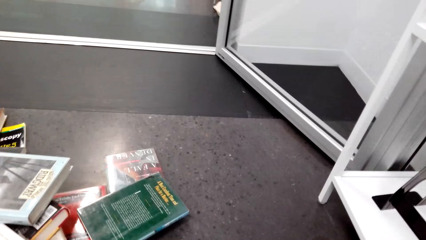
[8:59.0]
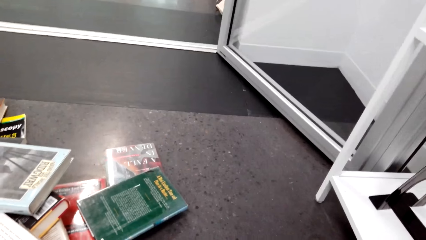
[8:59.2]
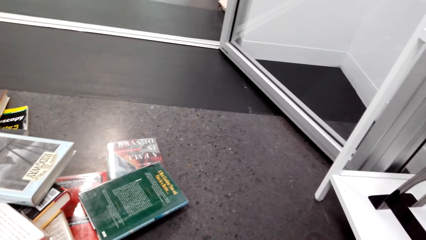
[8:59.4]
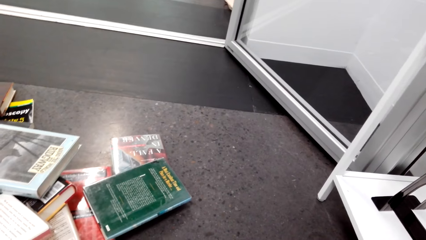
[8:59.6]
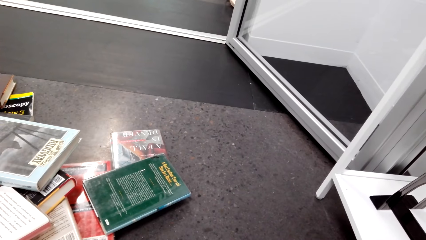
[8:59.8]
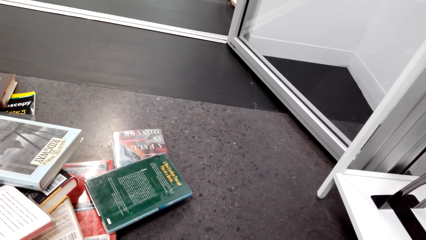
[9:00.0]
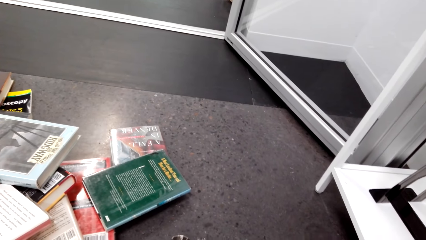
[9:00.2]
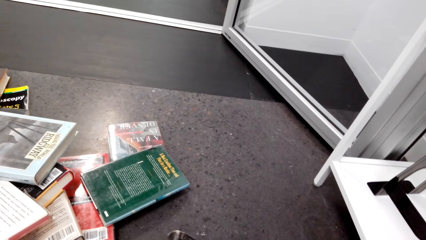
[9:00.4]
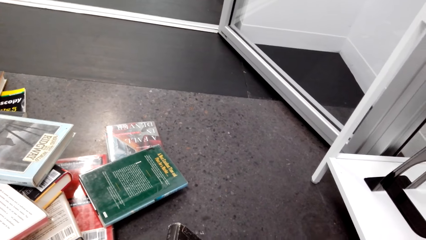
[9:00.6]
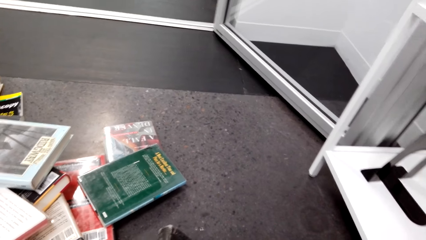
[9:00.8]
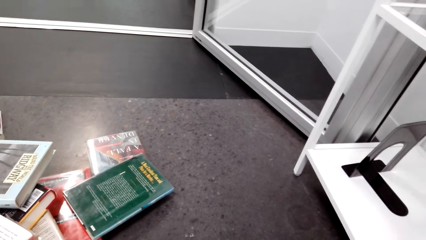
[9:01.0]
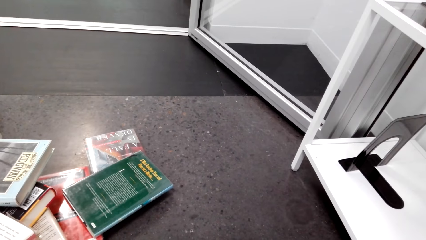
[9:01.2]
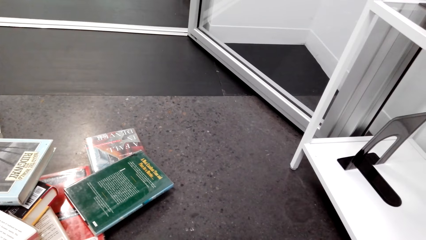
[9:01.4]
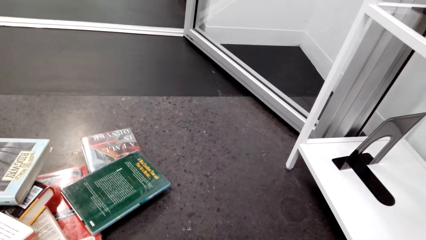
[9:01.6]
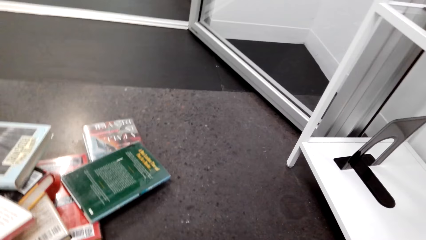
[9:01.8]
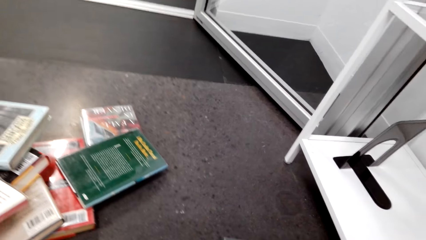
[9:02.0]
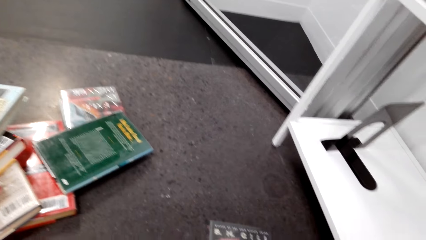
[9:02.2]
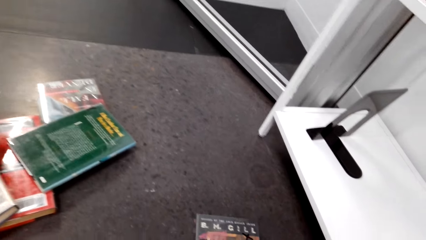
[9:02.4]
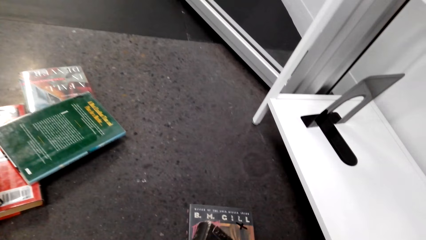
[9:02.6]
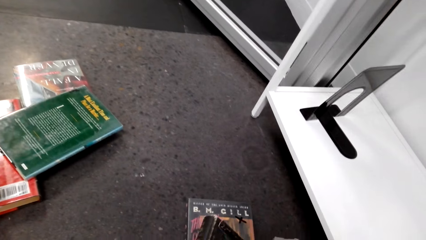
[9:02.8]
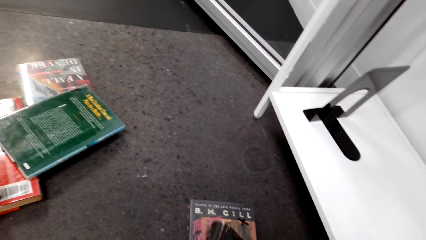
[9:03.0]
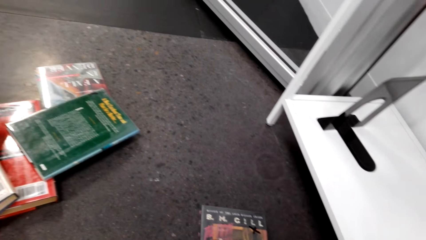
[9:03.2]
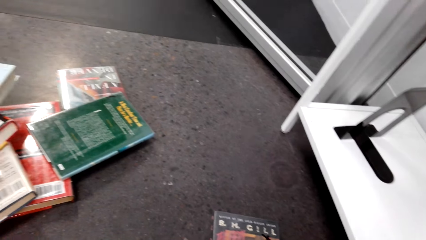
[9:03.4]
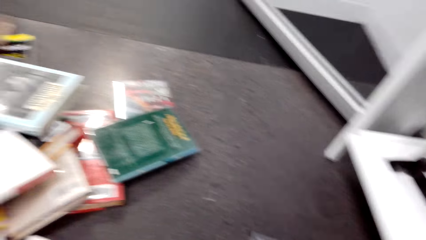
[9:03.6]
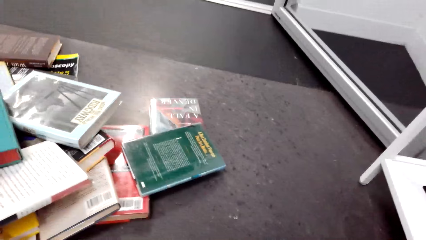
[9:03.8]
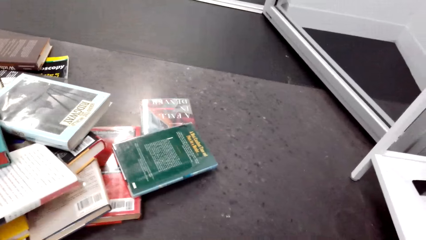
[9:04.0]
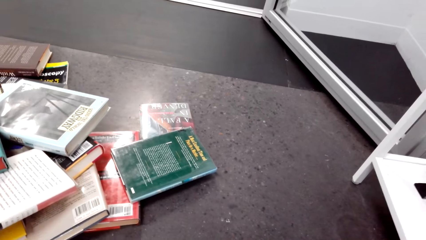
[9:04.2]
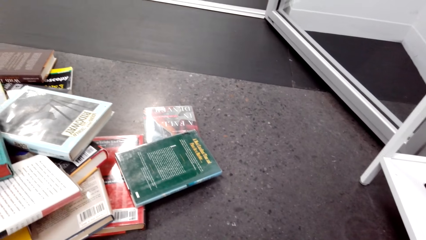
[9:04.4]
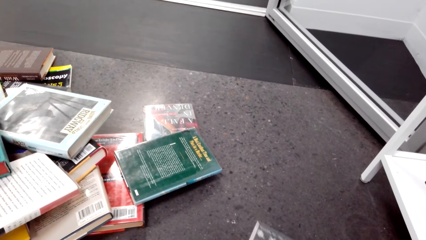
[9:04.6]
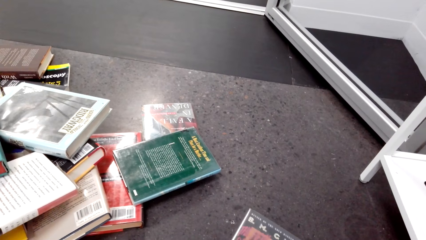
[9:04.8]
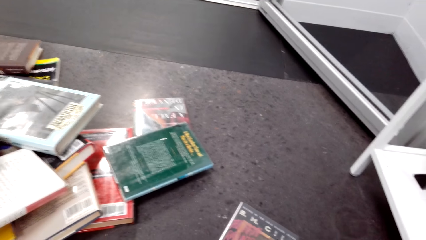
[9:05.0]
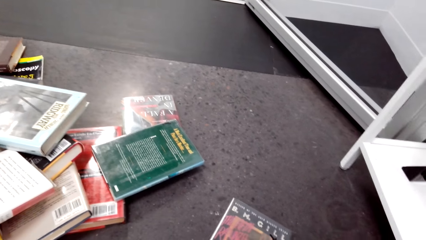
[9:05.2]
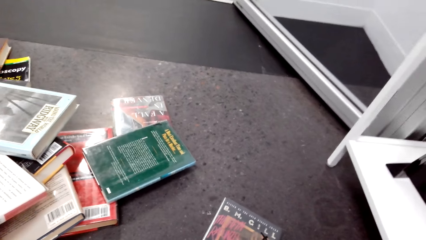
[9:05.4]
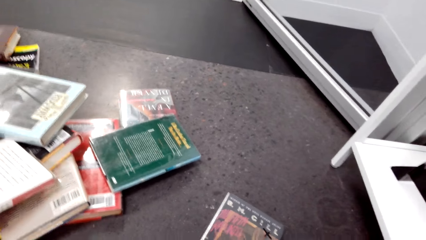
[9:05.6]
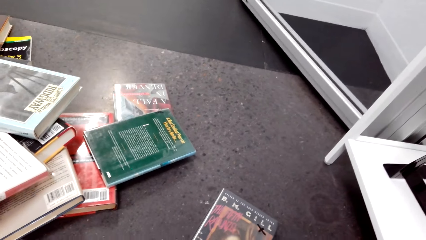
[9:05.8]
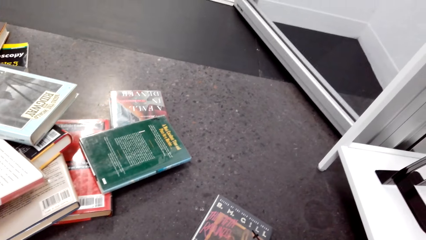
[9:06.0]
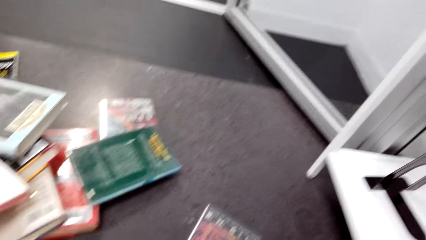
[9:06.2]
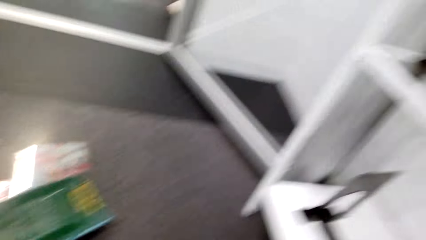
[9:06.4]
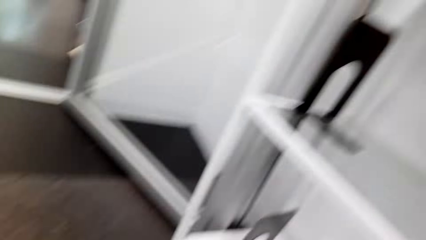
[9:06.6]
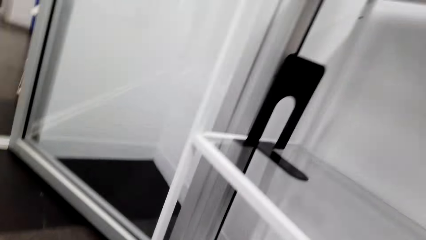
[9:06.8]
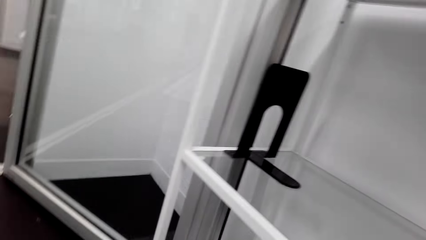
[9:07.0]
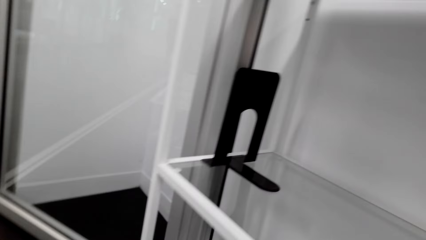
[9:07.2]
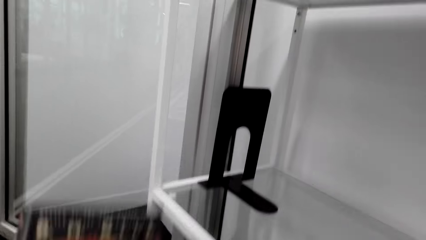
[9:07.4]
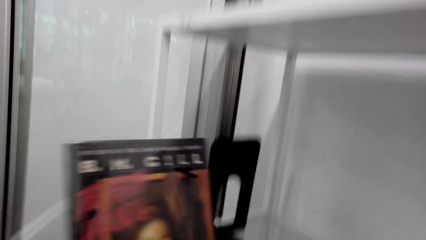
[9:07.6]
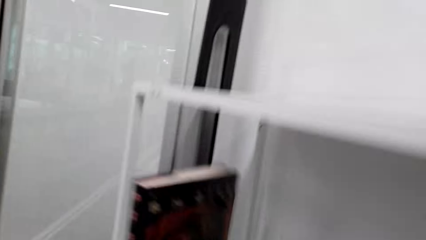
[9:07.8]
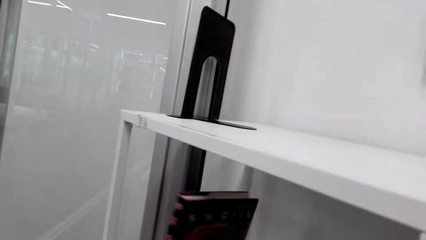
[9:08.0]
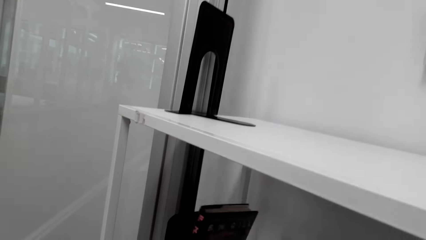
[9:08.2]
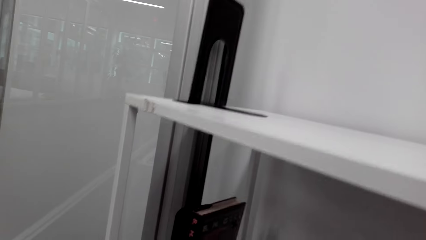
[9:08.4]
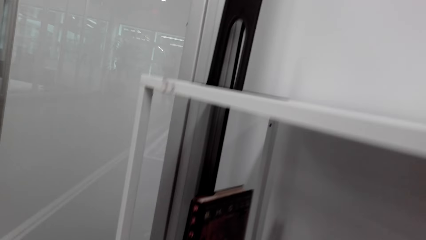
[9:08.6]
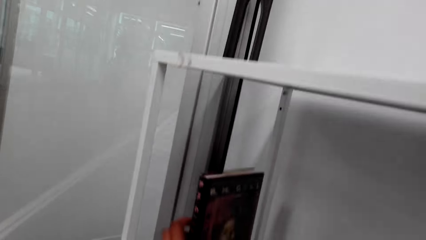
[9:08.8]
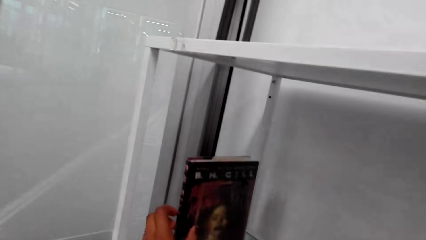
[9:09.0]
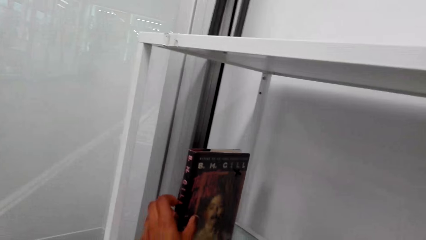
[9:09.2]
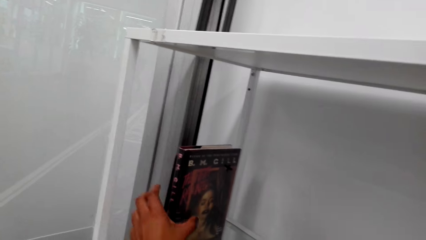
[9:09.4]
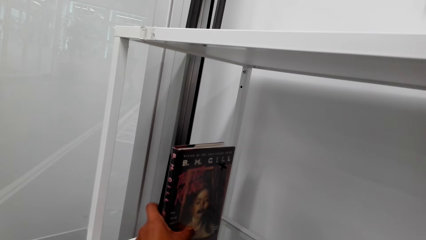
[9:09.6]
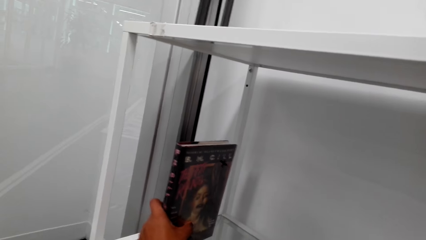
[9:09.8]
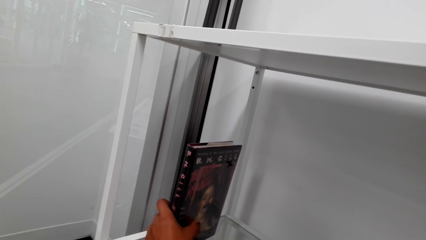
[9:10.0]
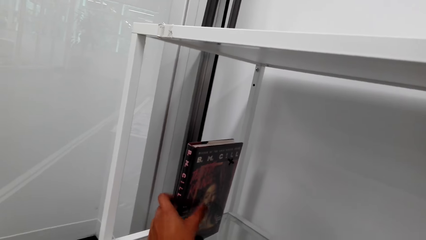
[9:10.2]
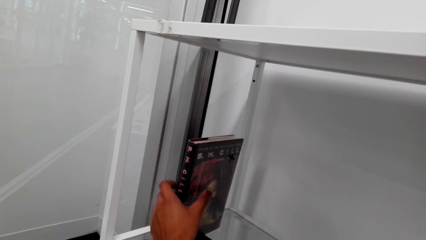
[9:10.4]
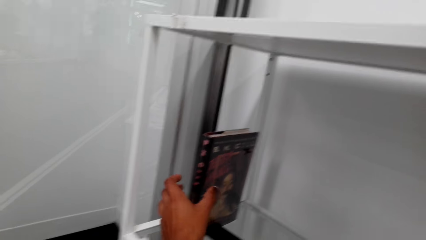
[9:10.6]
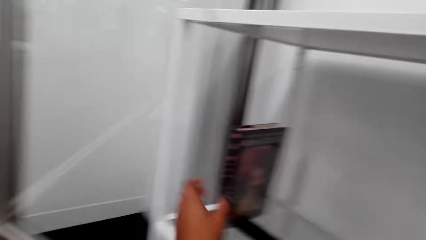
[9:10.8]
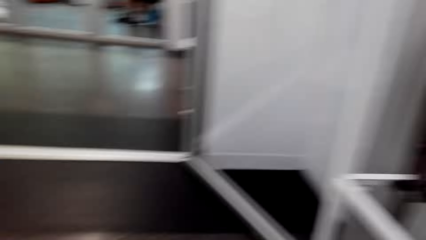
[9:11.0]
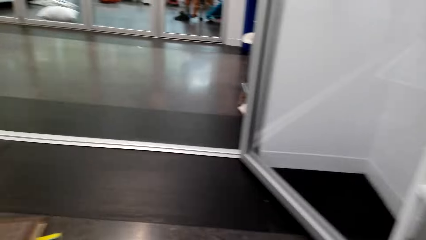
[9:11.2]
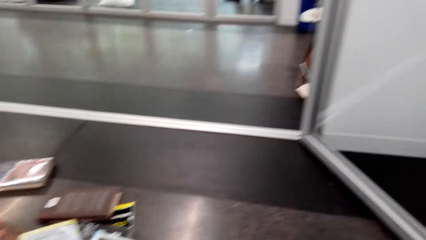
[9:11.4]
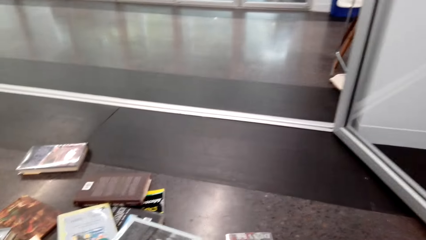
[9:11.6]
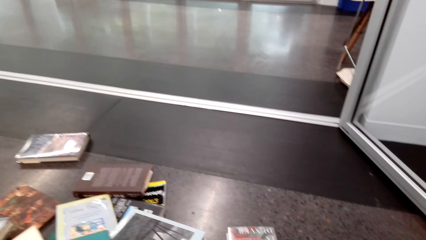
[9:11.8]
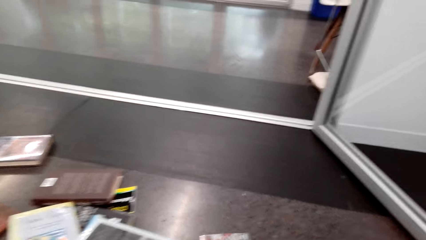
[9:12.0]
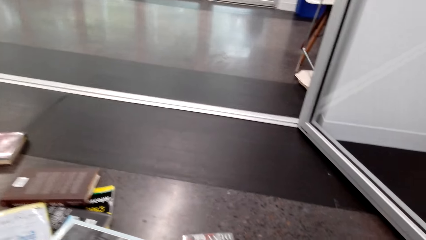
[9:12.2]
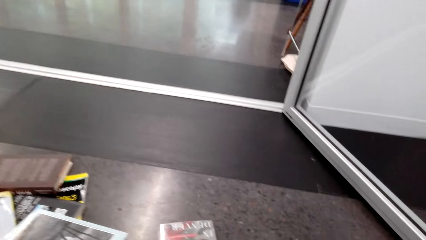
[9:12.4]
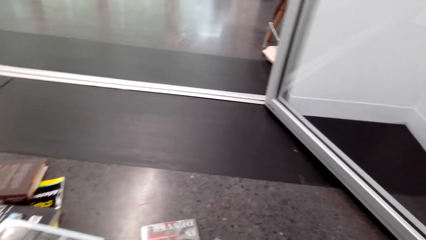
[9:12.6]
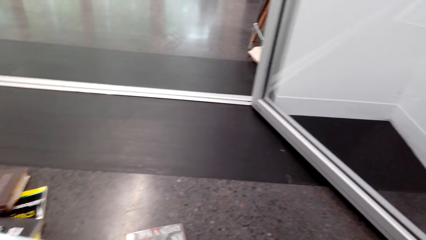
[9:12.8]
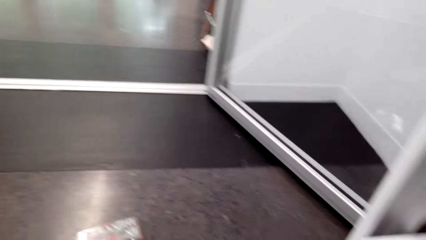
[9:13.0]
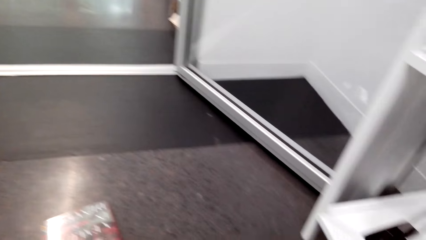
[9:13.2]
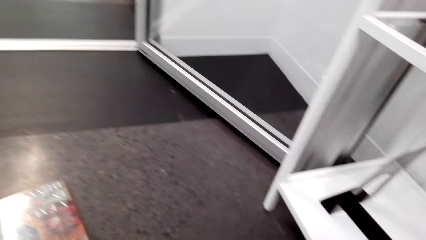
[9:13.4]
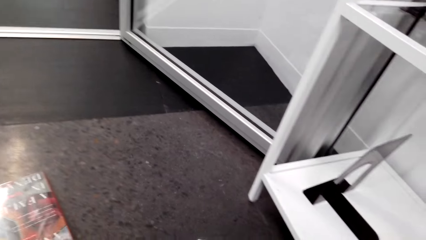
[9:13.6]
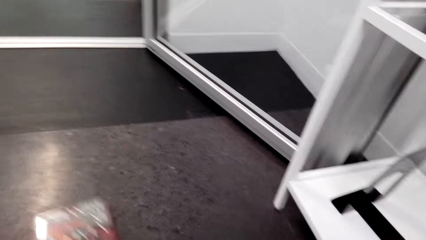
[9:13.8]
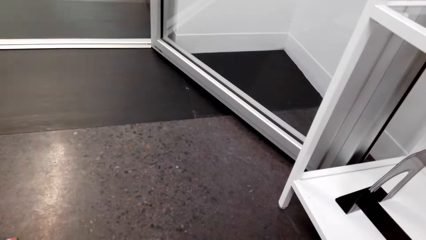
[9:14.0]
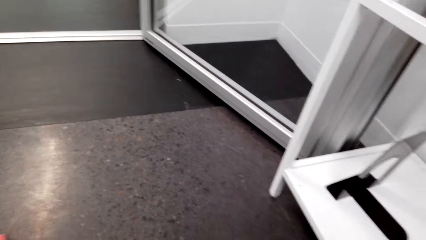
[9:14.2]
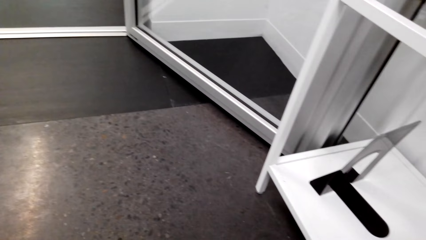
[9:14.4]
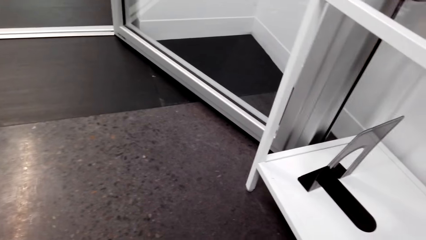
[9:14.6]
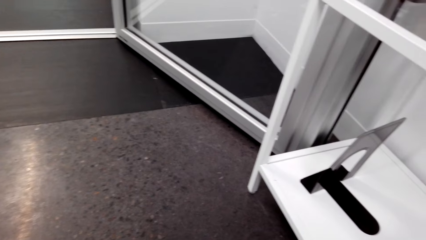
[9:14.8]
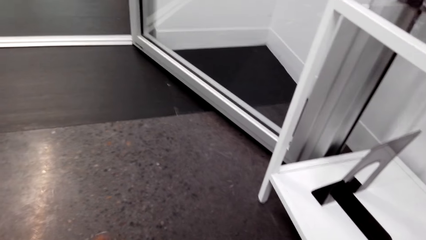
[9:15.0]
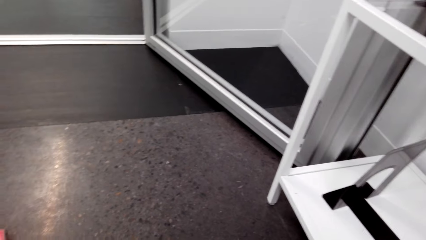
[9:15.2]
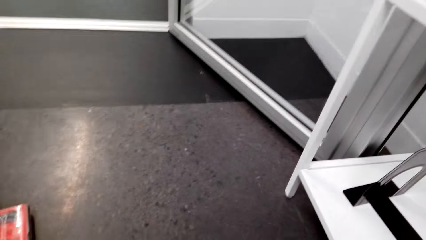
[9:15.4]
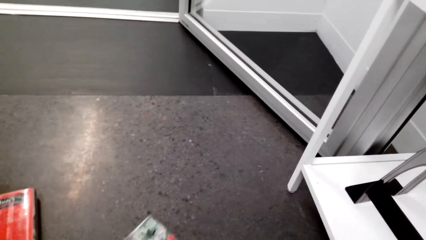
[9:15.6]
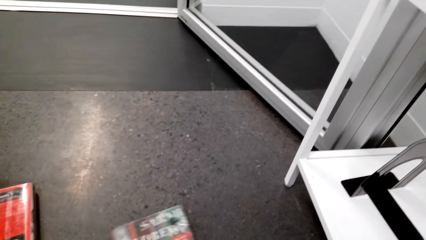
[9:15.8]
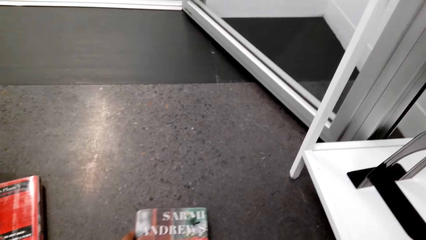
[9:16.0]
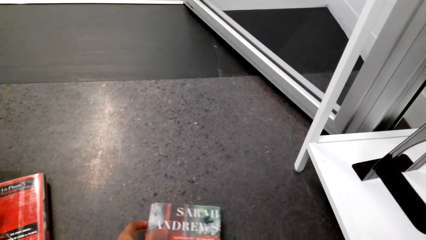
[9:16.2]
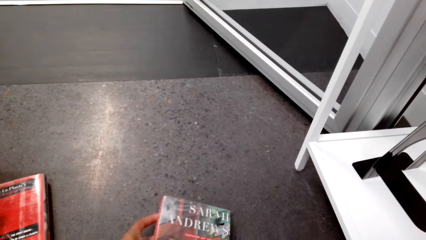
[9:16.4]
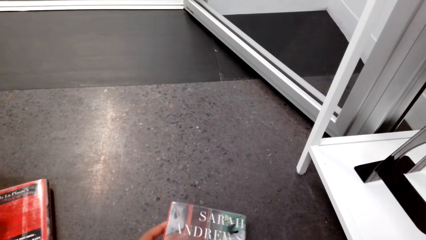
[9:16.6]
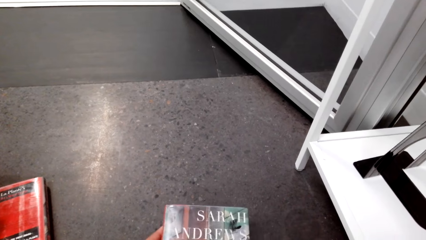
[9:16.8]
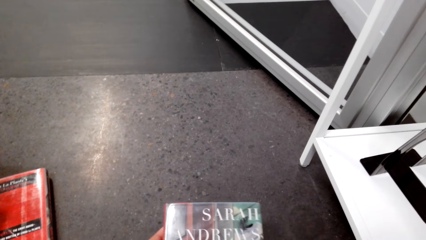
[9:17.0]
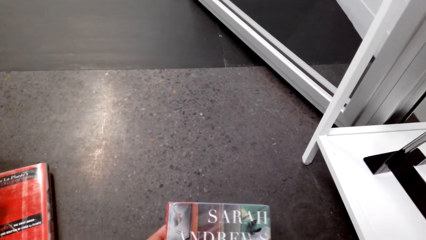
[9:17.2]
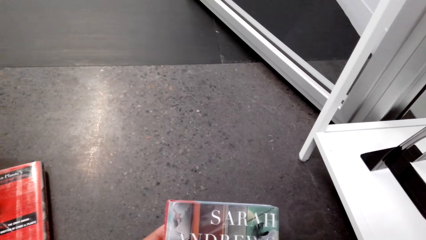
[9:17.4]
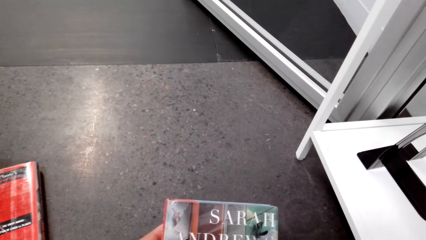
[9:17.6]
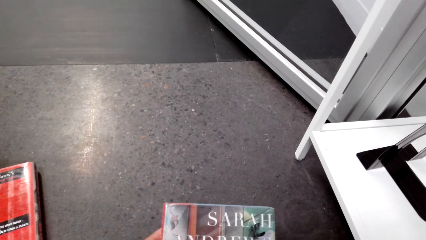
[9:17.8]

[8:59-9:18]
The camera wearer puts the books on the shelf. They pick up books from the floor.
